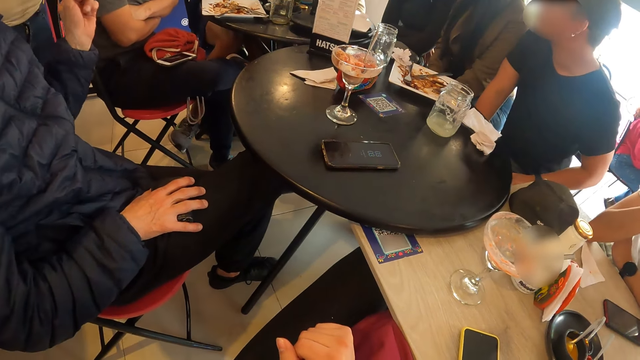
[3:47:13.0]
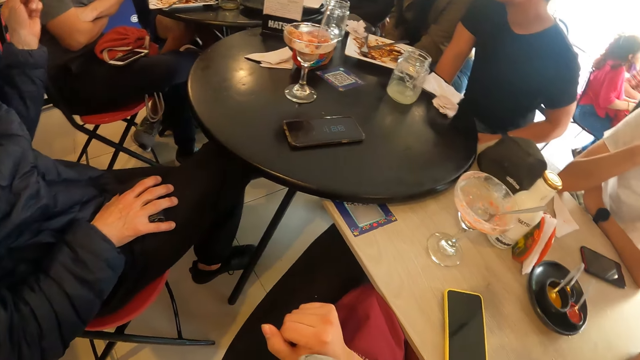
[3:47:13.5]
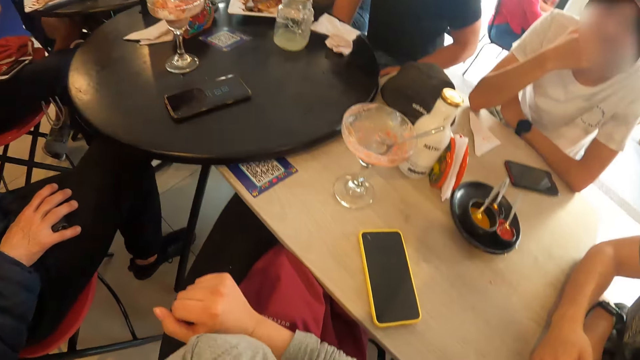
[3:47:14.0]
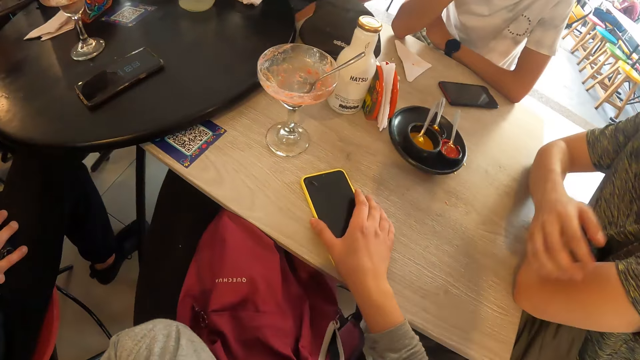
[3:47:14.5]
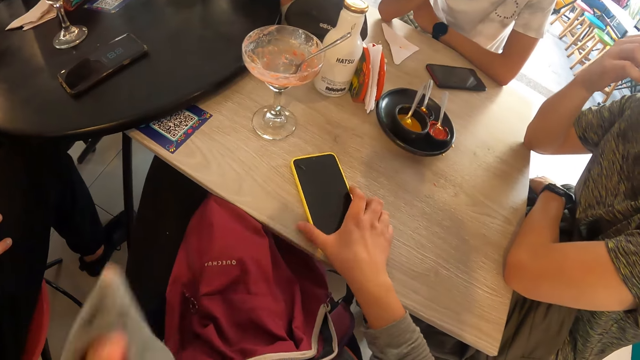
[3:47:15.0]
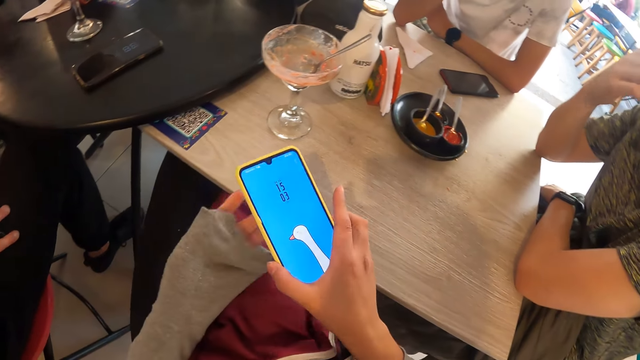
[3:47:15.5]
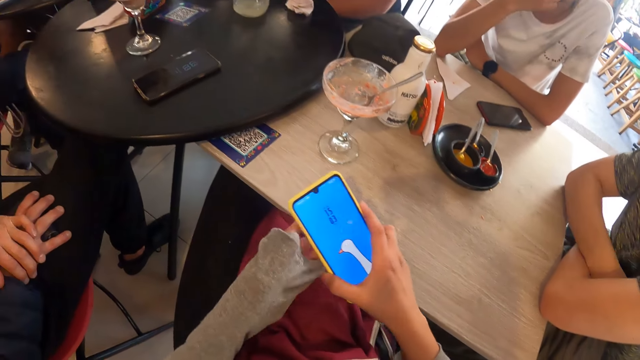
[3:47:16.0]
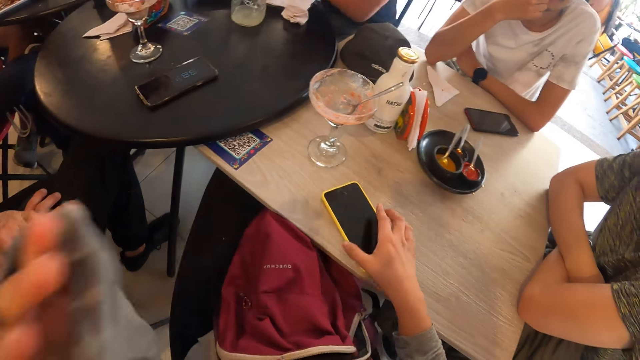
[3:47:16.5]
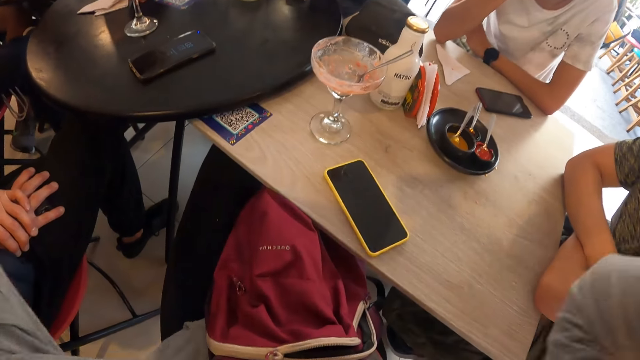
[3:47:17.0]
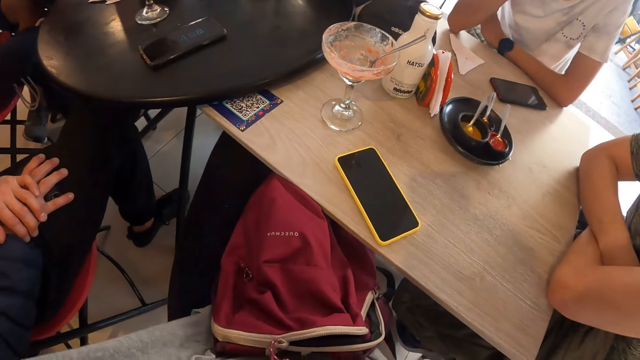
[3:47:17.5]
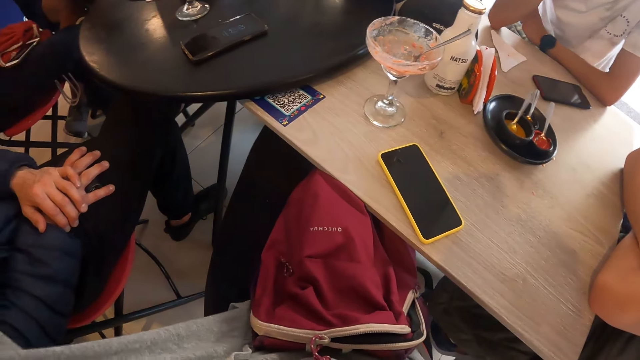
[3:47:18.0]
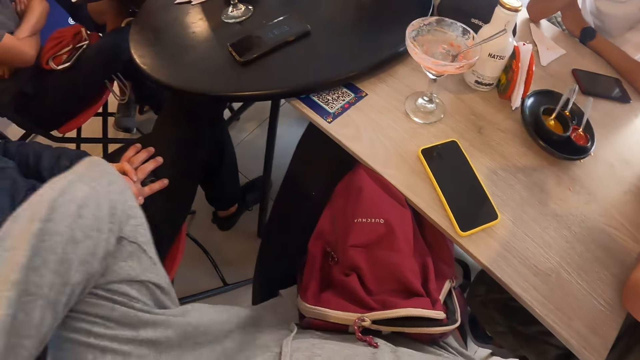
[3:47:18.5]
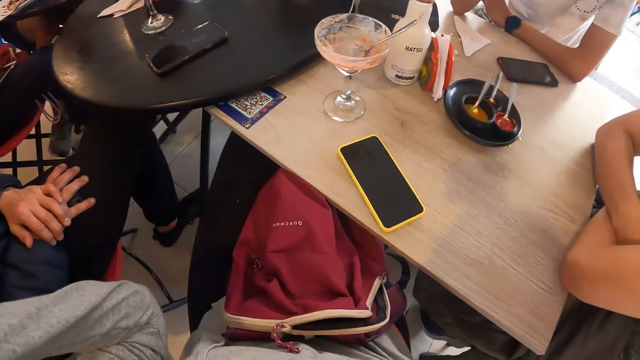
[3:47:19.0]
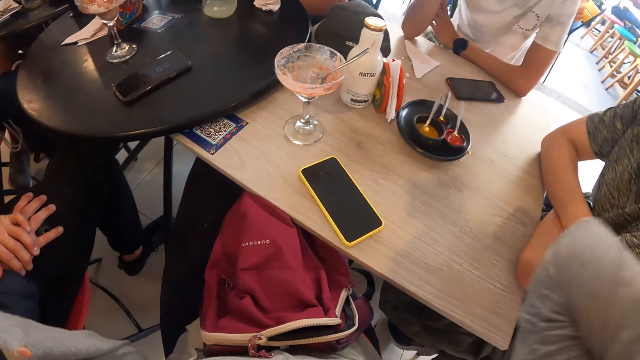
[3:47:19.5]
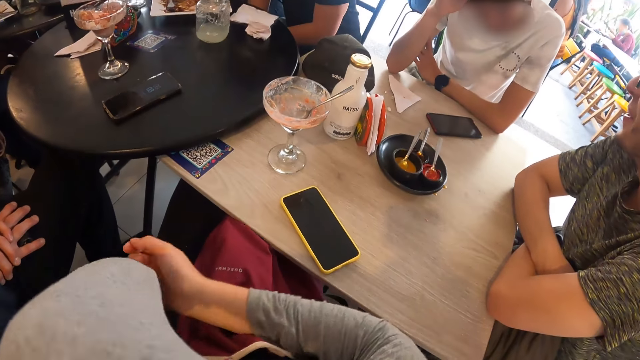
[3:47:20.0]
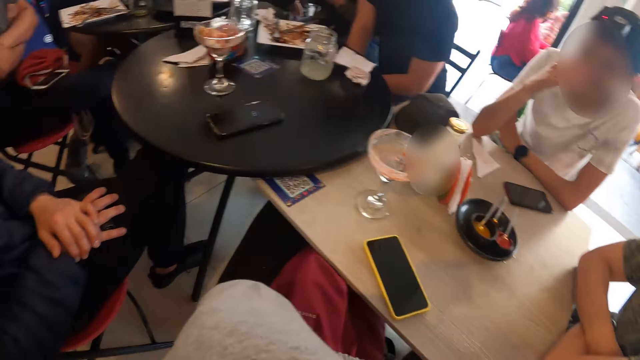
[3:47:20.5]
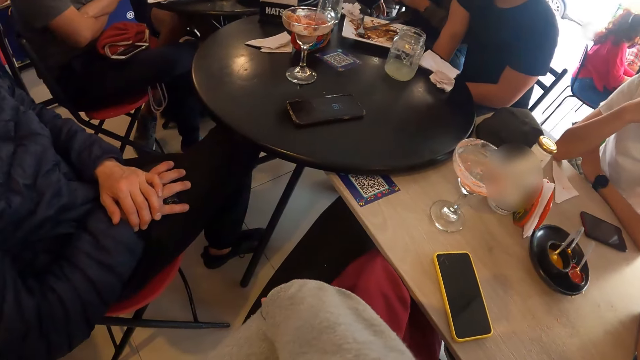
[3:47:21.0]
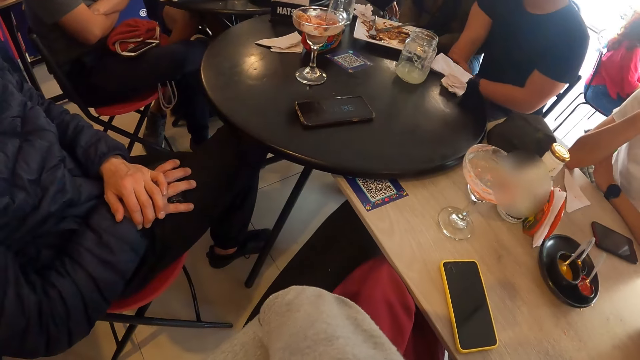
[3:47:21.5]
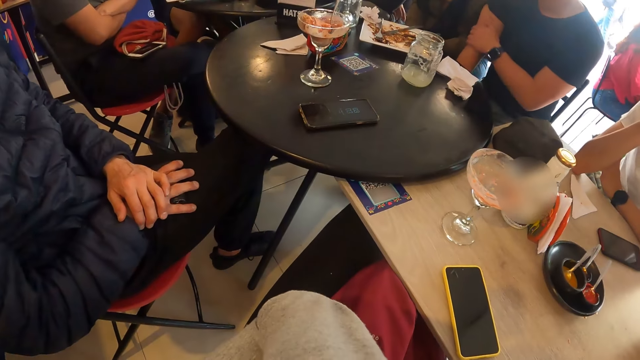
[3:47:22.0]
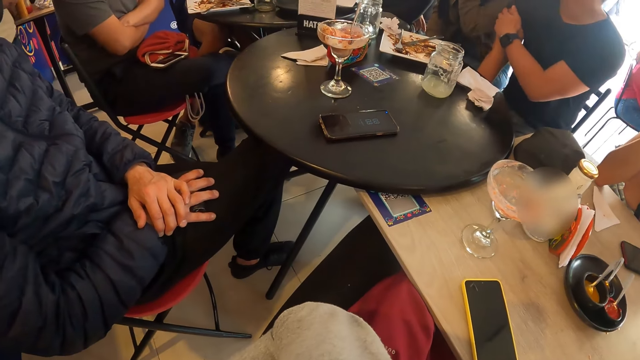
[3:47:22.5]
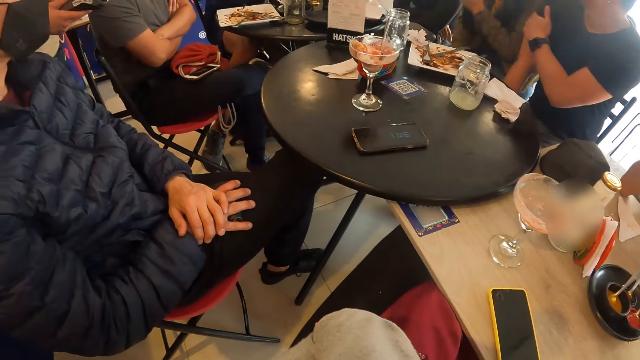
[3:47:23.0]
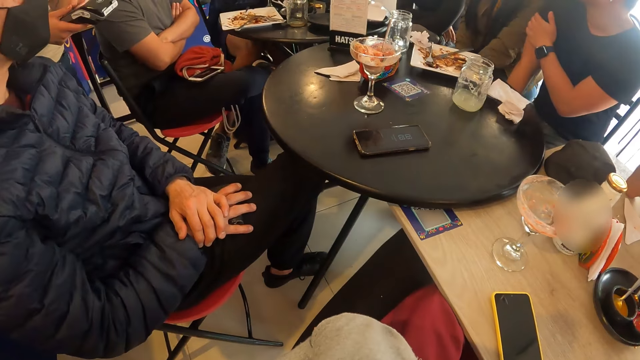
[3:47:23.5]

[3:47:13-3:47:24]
The camera wearer looks at the table. She picks up the phone from the table with her right hand. She touches the phone with her left hand. She uses the phone. She puts the phone on the table with her right hand. She raises her left hand. She raises her right hand. She looks at the table. She looks at the table again.

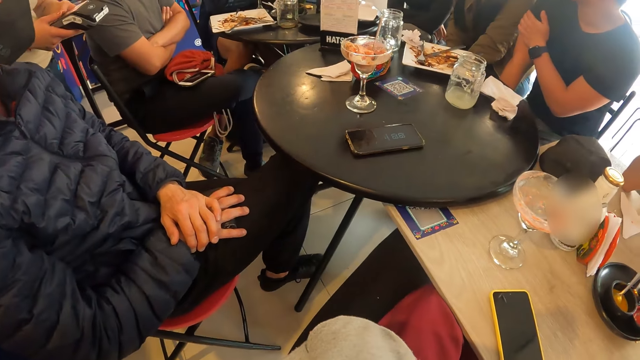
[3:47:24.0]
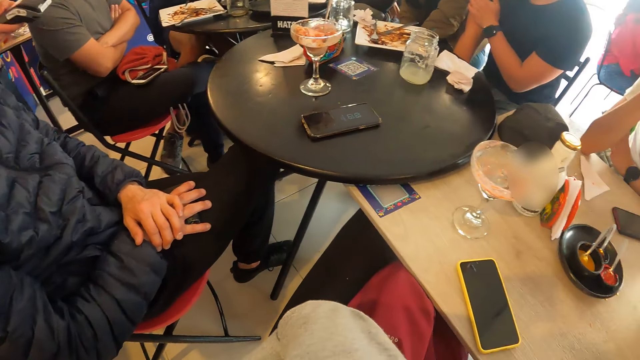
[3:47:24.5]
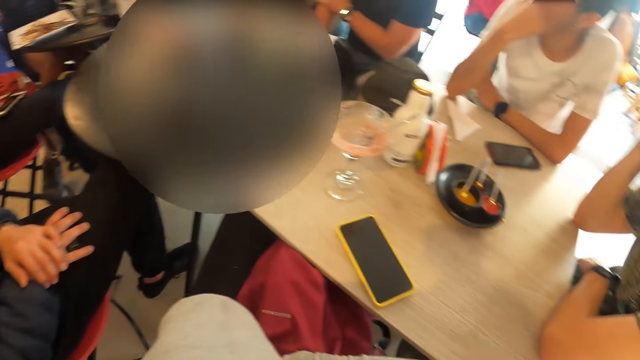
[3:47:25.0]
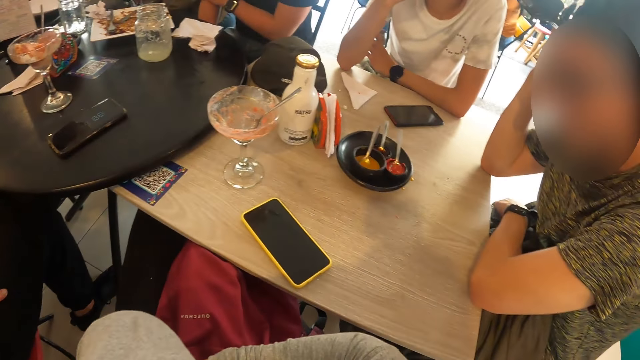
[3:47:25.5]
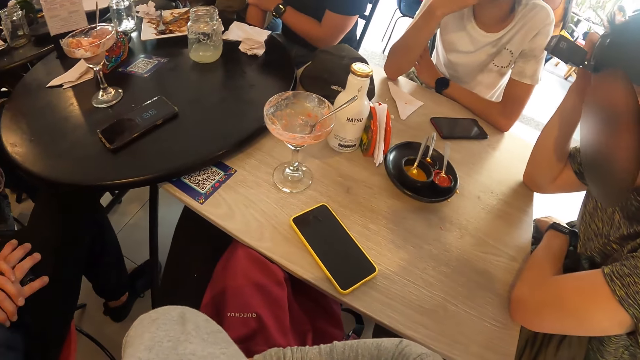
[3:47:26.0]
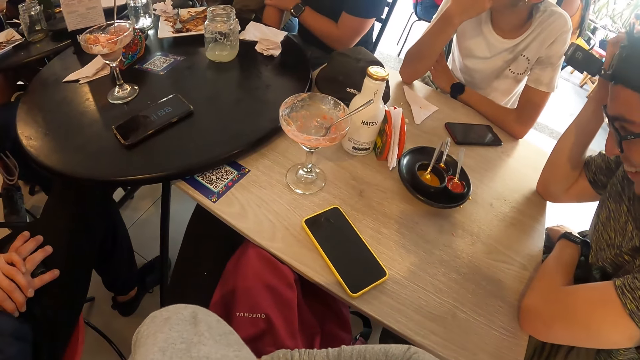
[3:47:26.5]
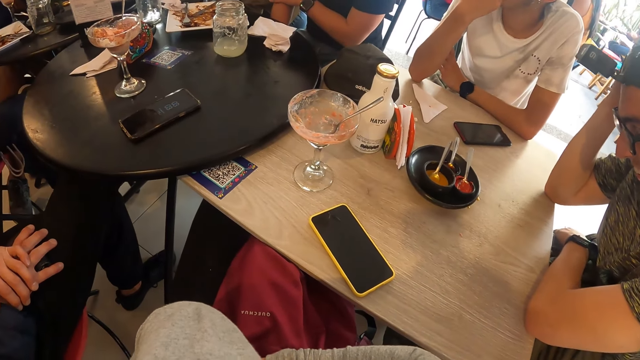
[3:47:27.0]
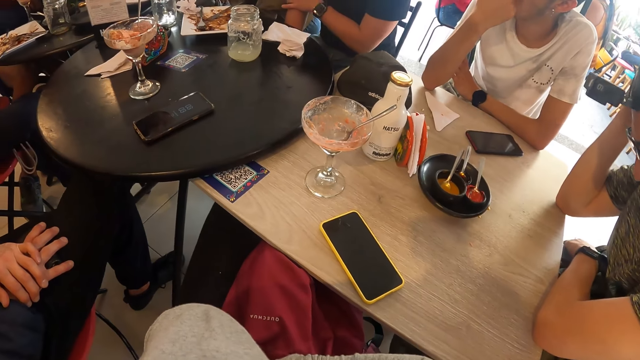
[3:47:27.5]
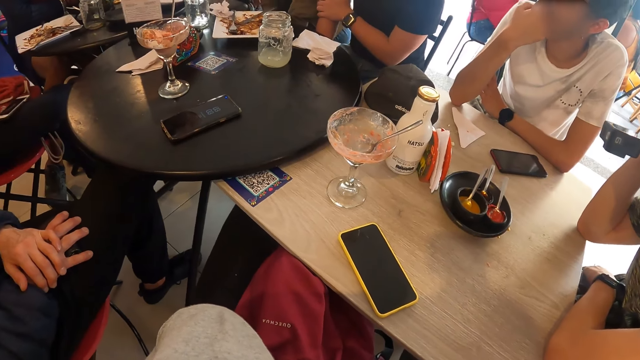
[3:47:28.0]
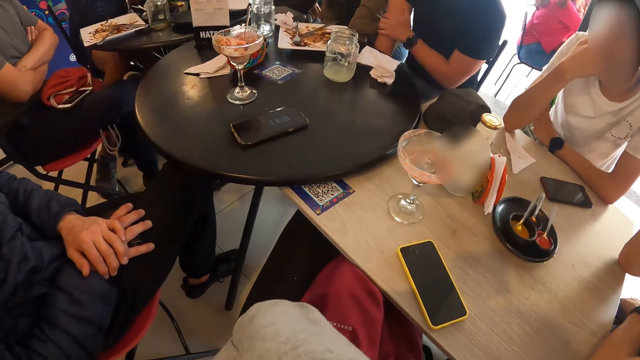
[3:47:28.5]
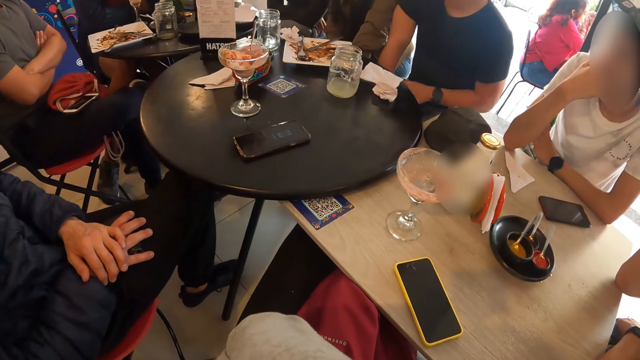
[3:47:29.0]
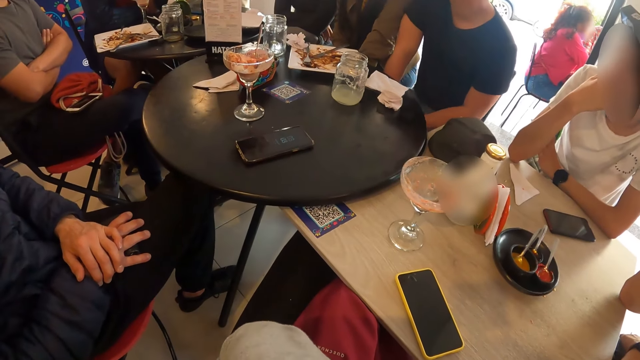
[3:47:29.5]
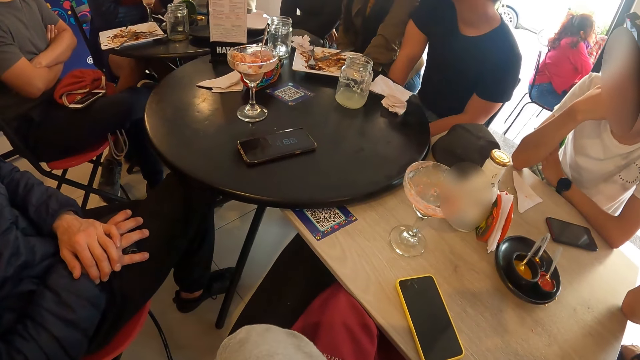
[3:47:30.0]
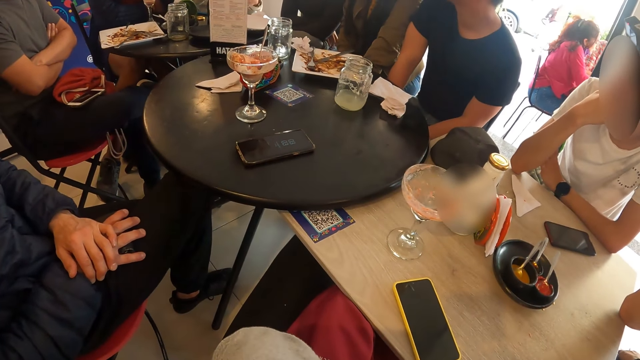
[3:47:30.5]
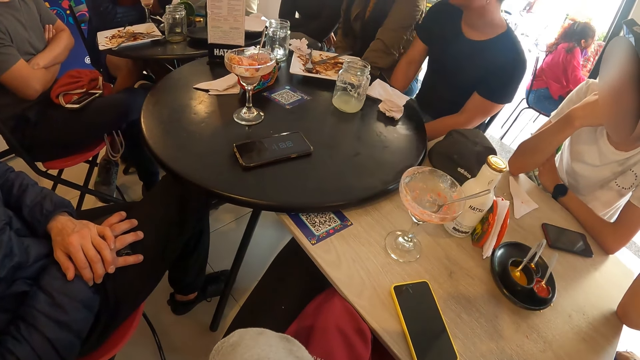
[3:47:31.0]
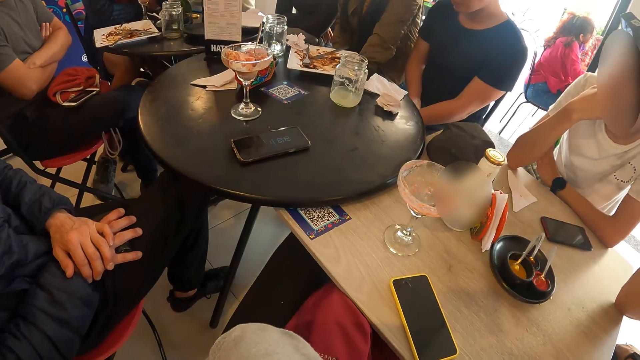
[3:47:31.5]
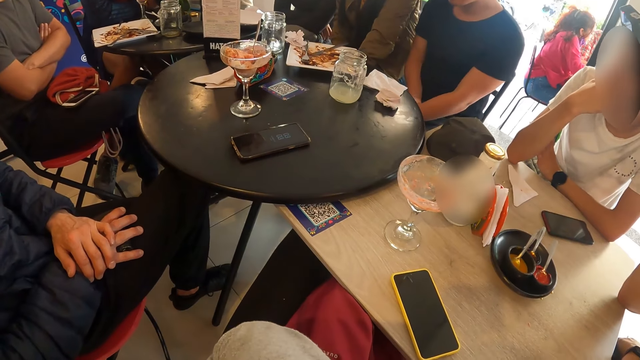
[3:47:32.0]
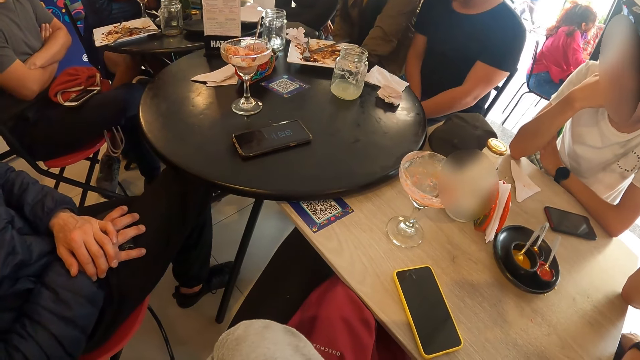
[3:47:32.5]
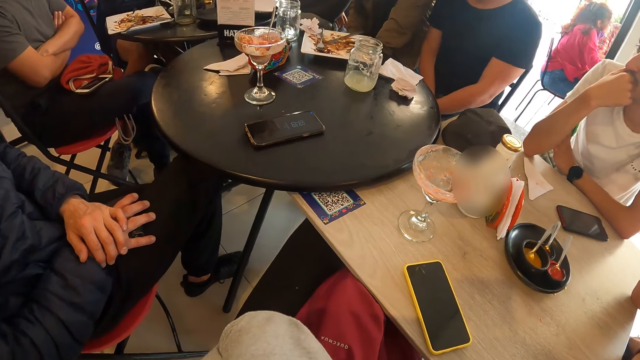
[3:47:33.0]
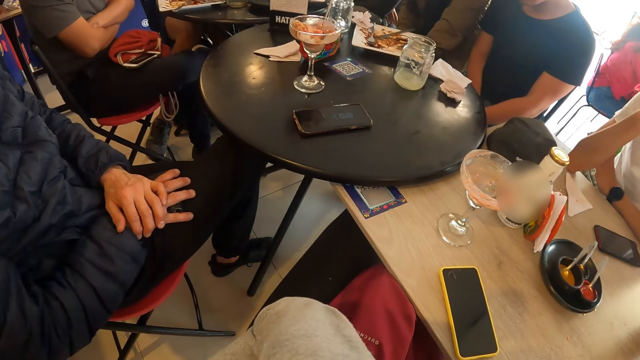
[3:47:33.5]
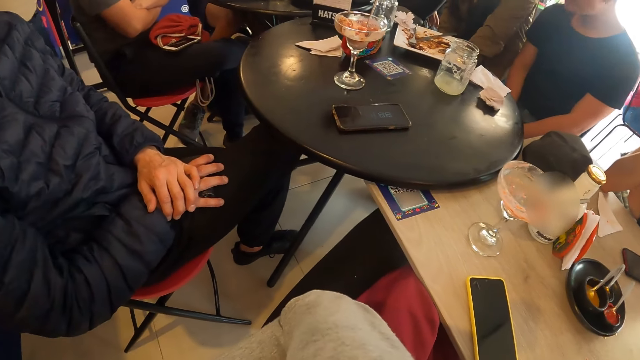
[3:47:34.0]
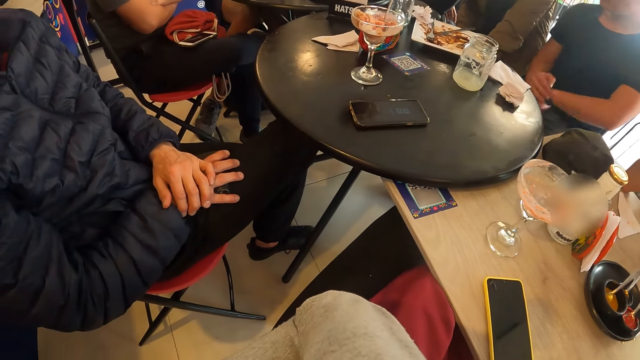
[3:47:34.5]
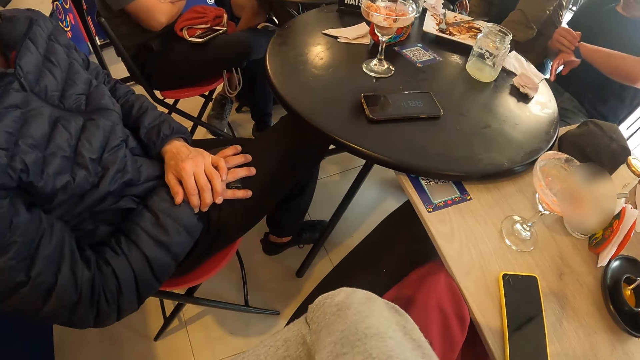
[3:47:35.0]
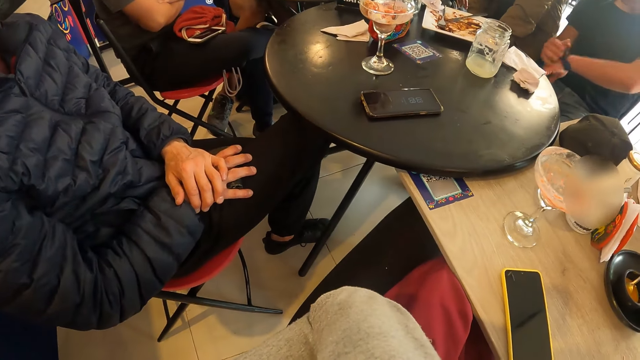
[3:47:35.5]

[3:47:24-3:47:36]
The camera wearer looks at the table. They look at the table repeatedly.
